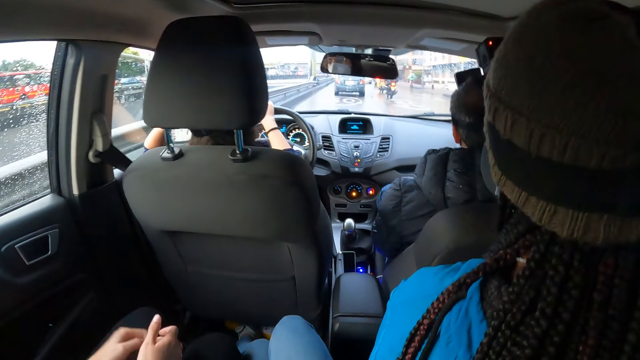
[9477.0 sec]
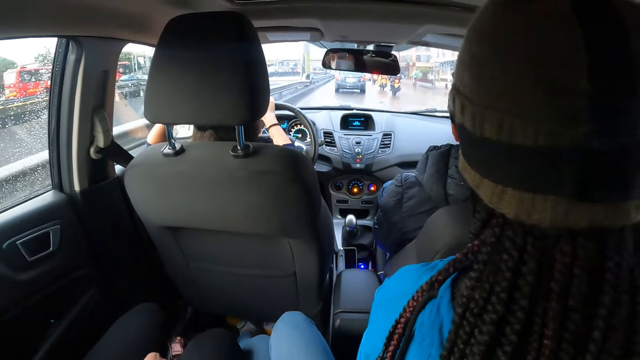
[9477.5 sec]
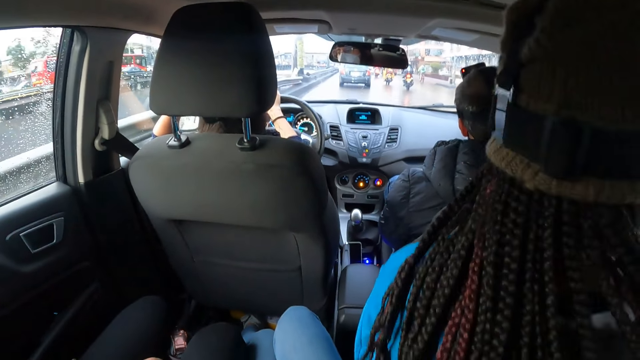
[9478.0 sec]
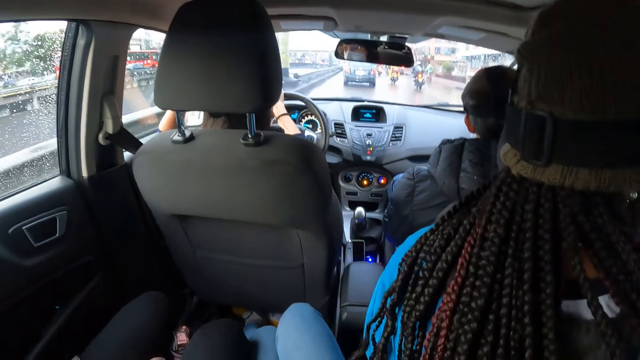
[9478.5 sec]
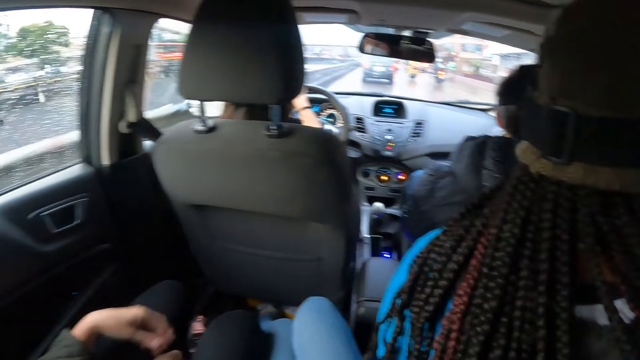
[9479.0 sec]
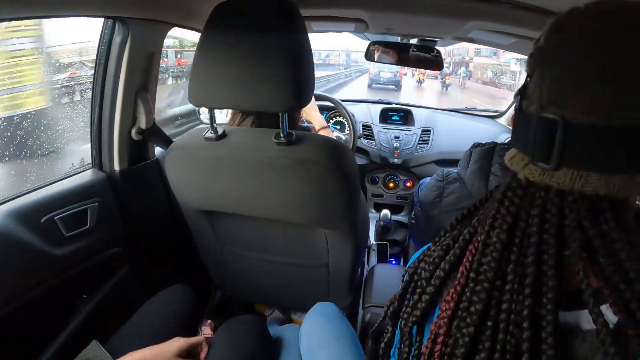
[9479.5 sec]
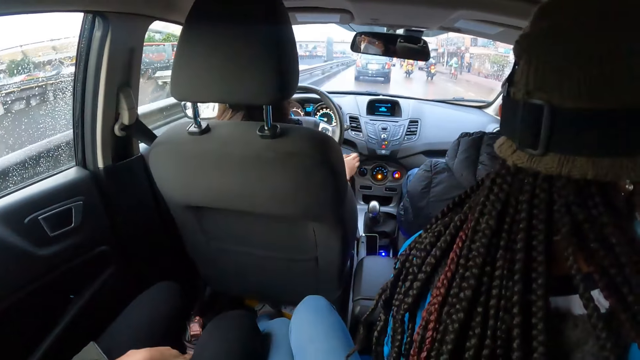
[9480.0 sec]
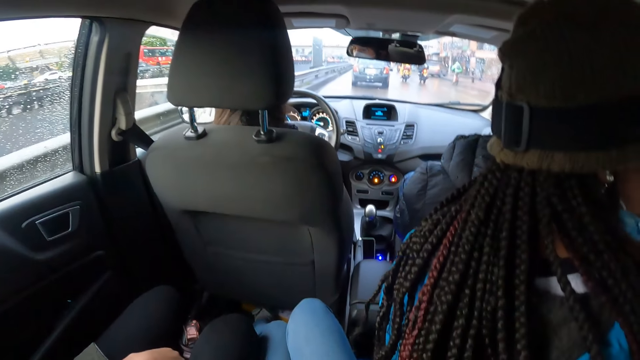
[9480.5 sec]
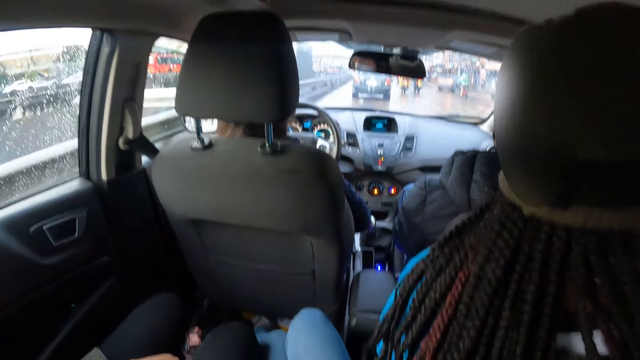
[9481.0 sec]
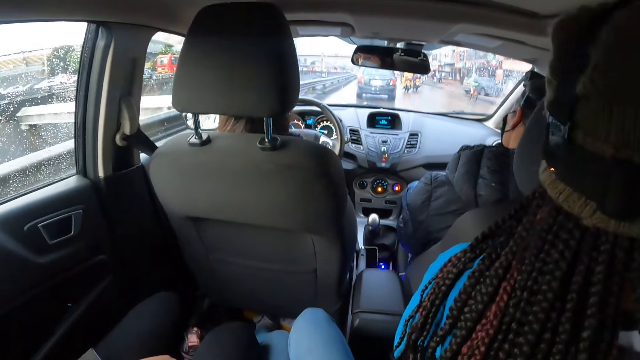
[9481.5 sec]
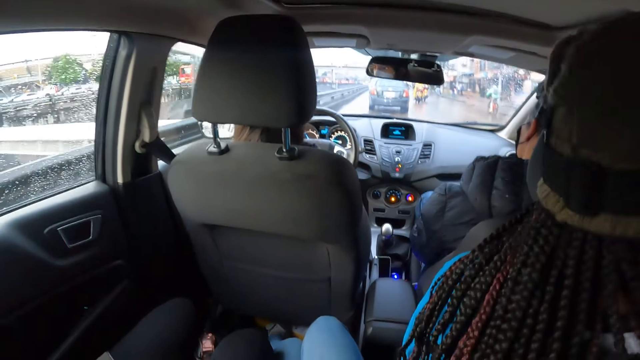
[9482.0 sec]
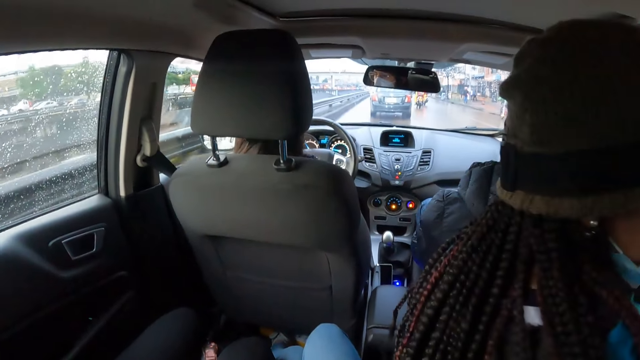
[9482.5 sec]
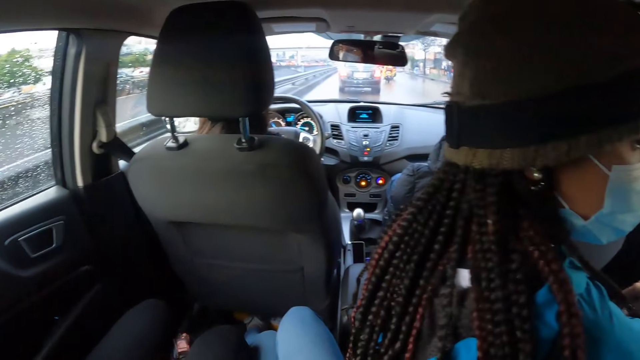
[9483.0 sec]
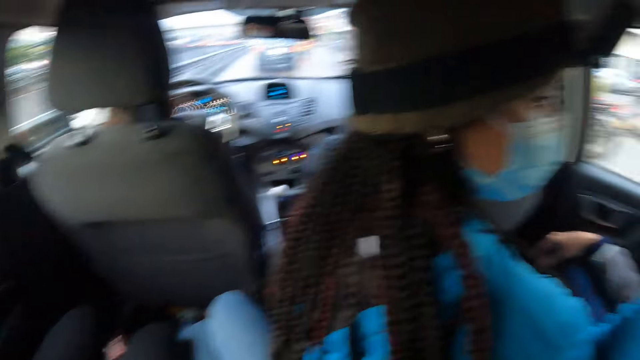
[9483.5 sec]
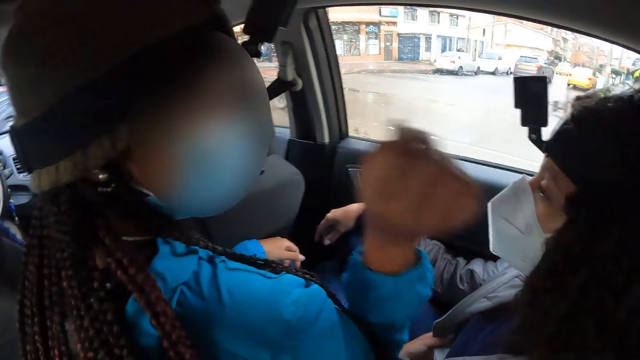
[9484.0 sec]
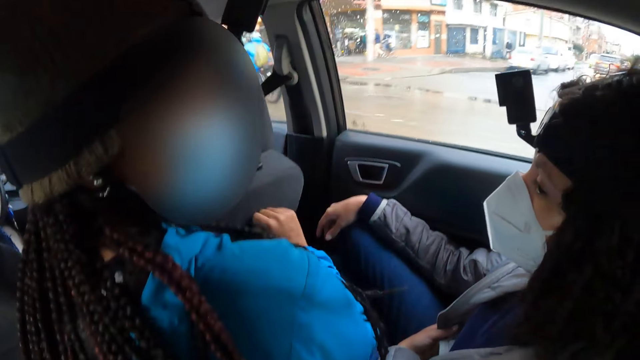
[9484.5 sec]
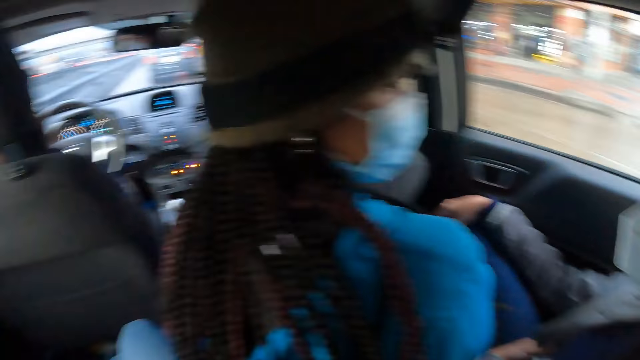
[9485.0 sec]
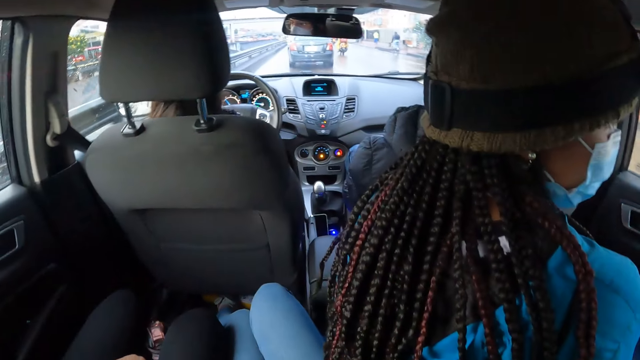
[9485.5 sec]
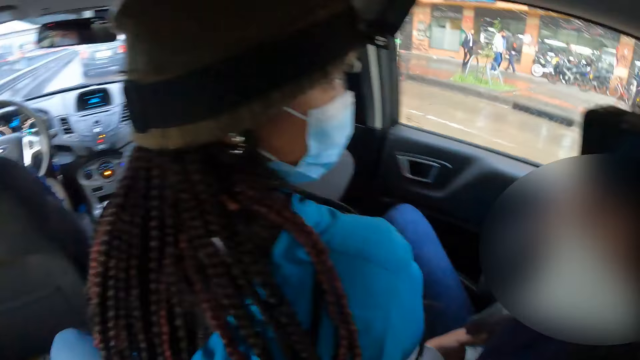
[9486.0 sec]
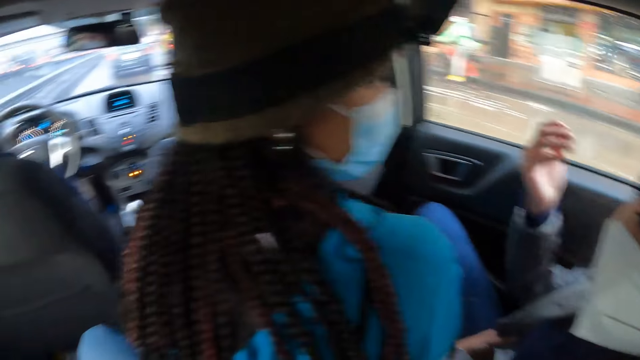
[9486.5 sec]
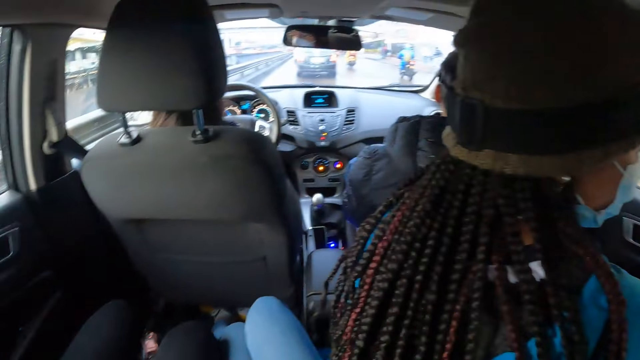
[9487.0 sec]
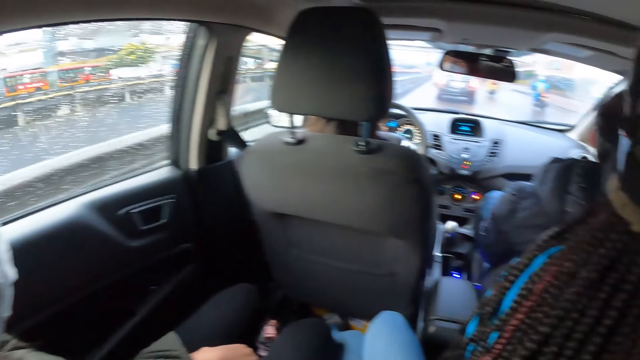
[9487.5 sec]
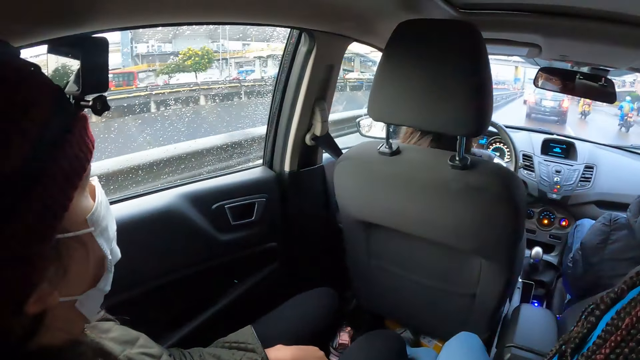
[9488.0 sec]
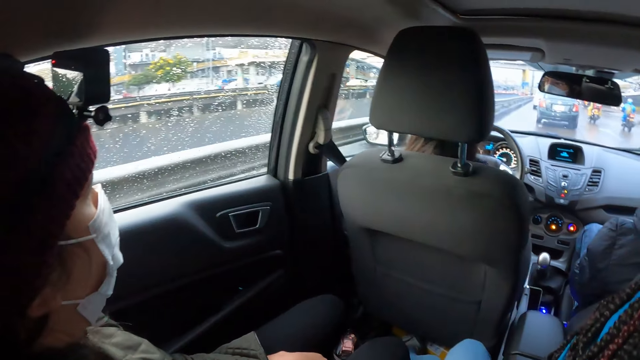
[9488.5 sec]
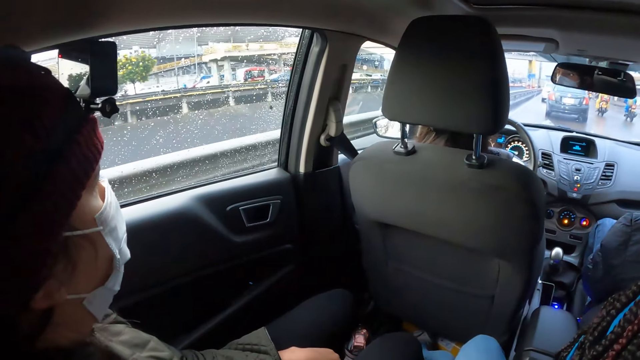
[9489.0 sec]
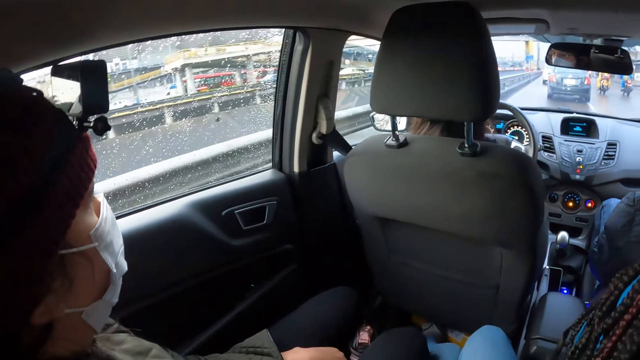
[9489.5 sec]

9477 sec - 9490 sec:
A person moves both hands below. Another person turns the head around. A woman touches another woman on her hair with her right hand. The second person stretches the hand. The camera wearer looks aside. A third person moves the right hand. The camera wearer looks aside.

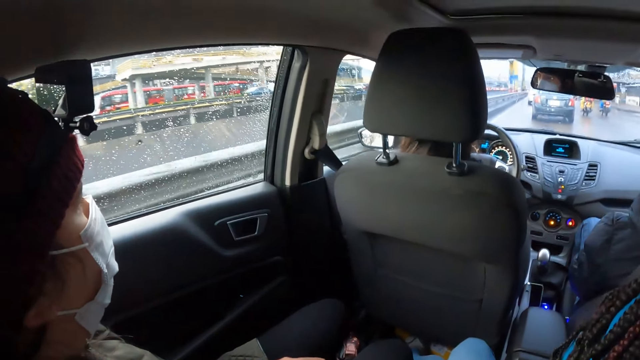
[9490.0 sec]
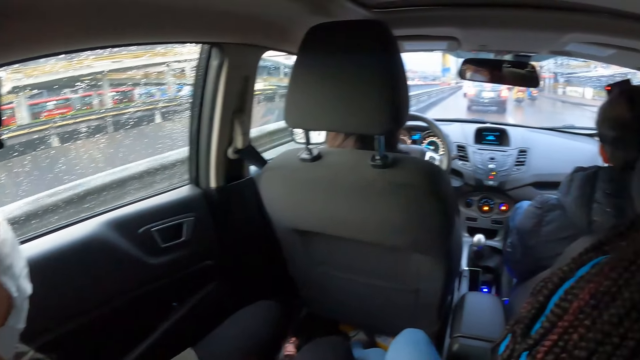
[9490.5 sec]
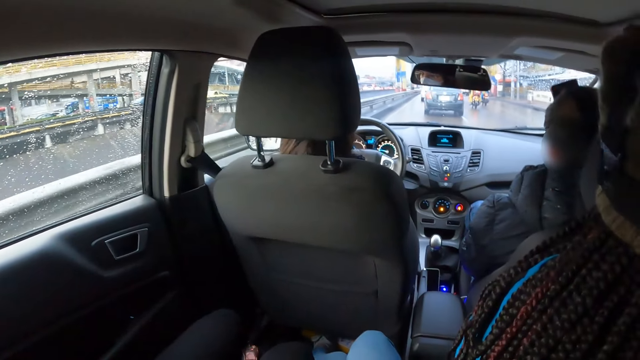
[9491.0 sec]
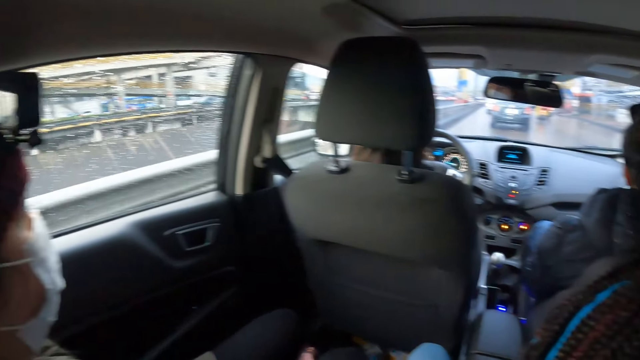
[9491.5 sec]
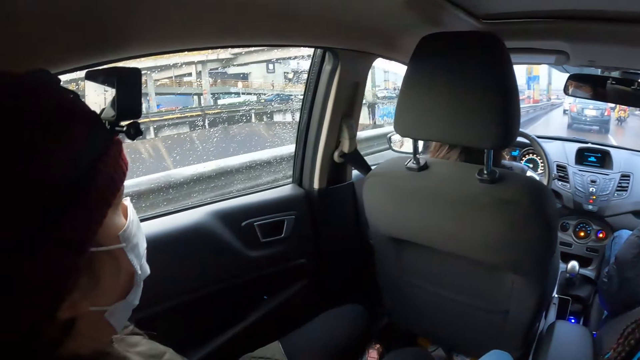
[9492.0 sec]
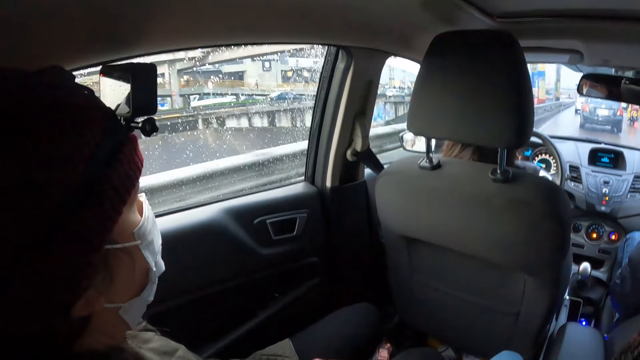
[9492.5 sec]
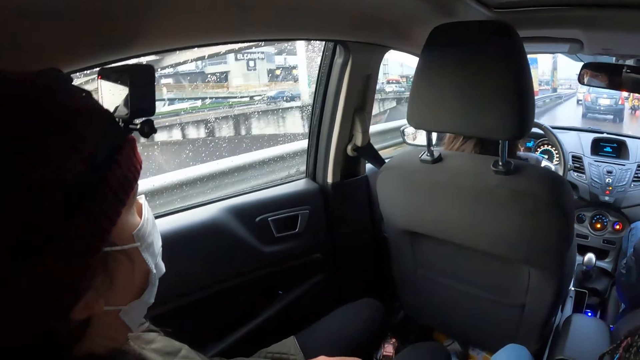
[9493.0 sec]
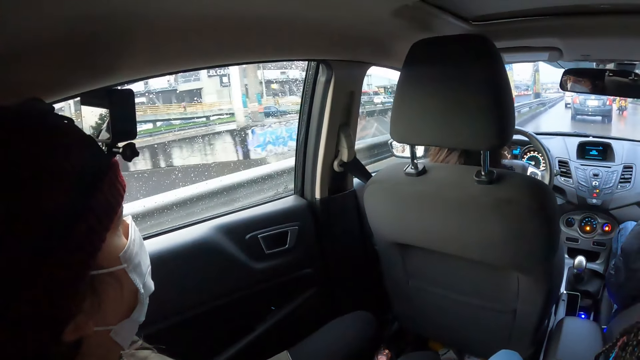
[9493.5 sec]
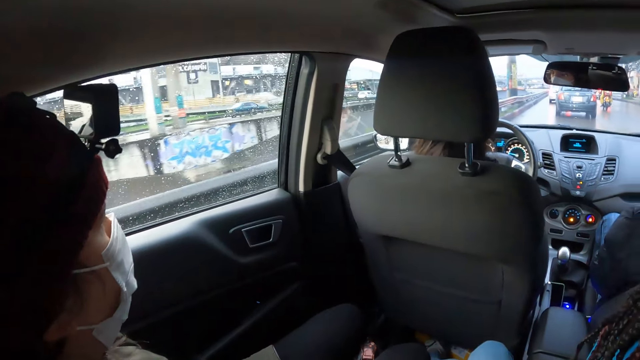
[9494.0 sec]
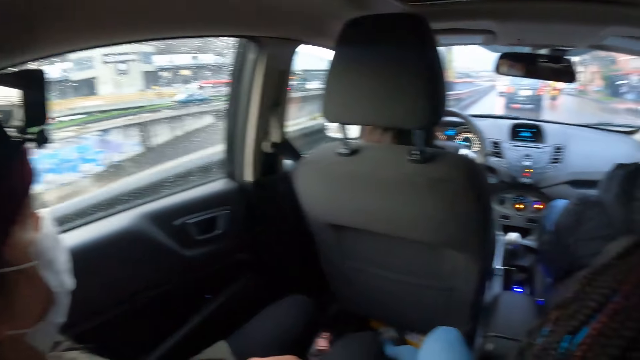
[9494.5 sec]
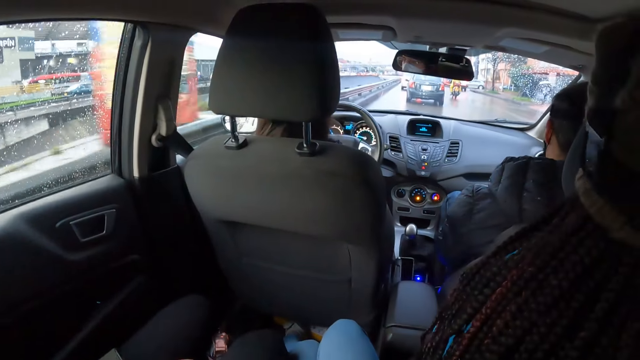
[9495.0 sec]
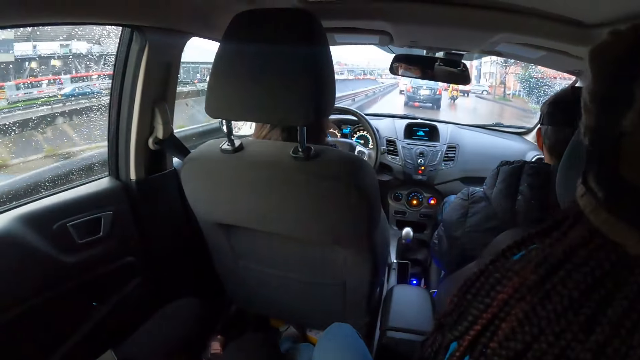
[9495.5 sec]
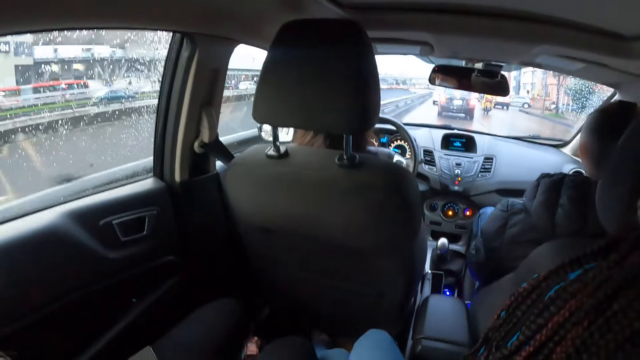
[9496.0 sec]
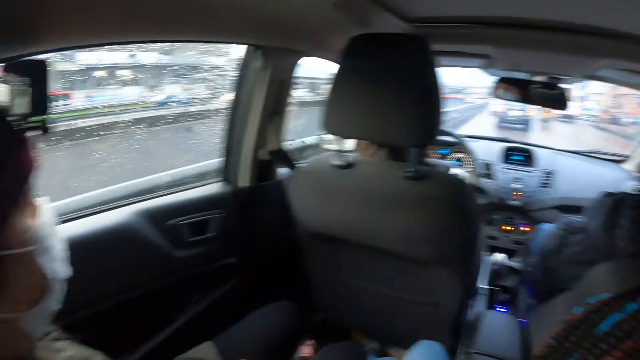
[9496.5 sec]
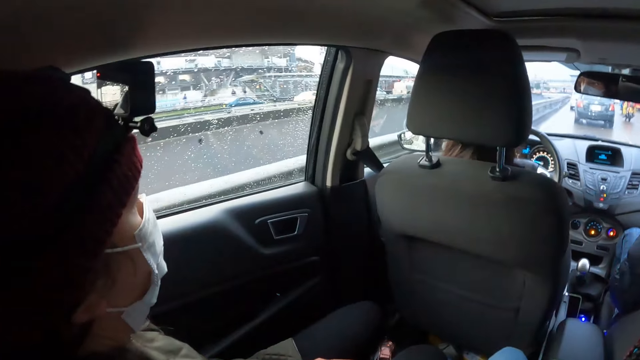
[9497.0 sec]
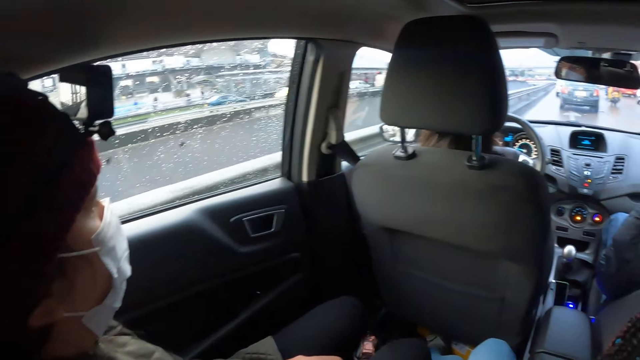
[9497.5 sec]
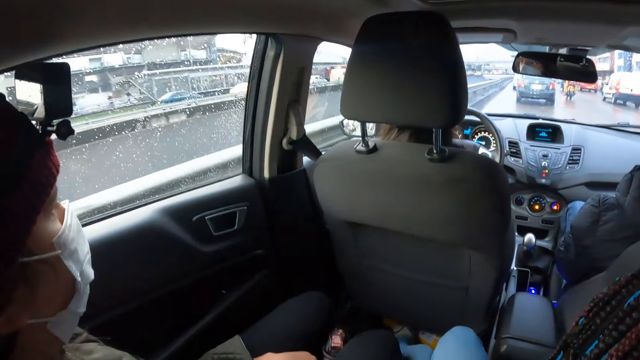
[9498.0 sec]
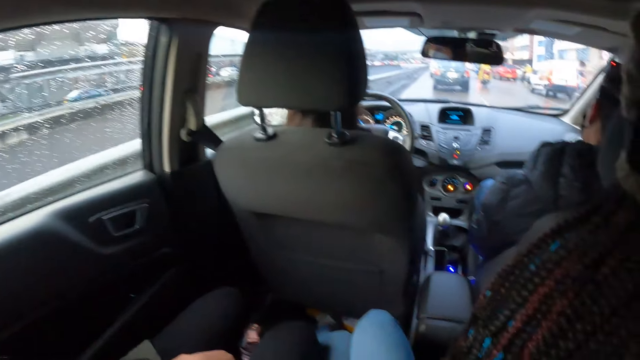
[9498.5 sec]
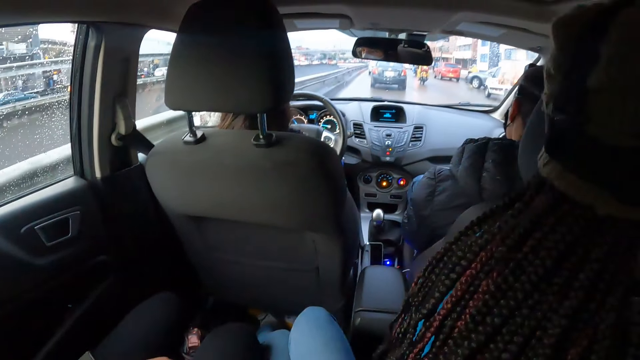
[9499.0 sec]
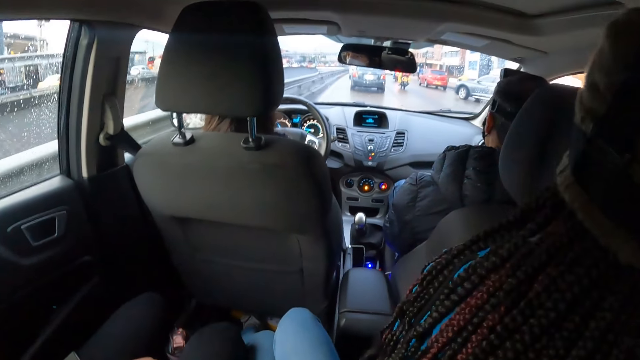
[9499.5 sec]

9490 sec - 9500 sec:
The camera wearer looks forward. They look aside. They look forward. They look aside. They look forward.
